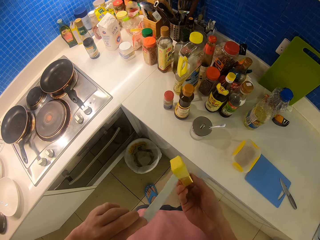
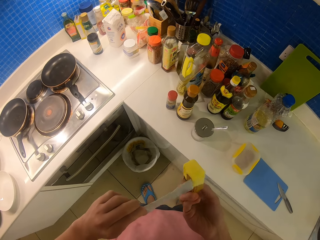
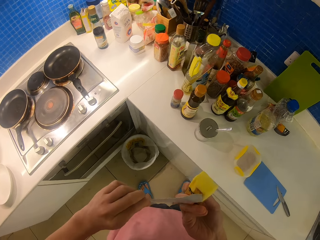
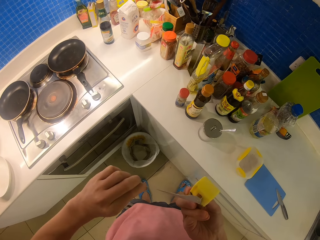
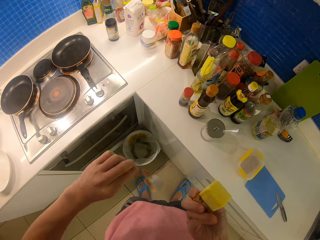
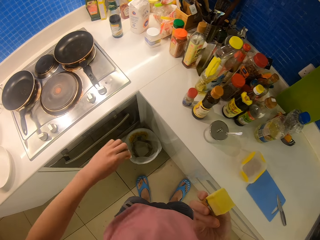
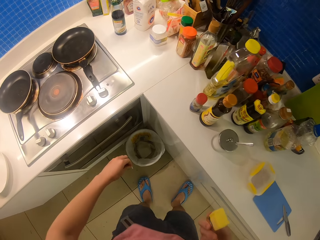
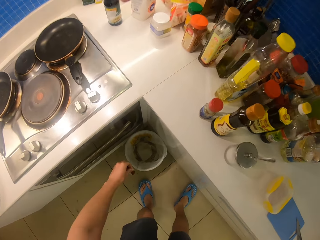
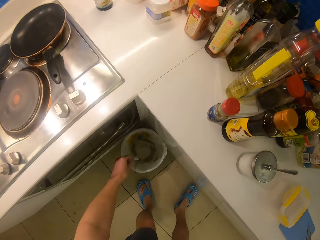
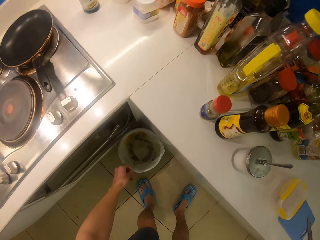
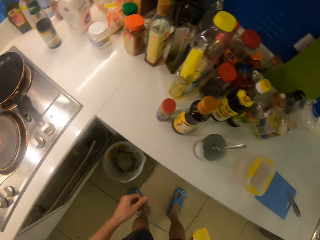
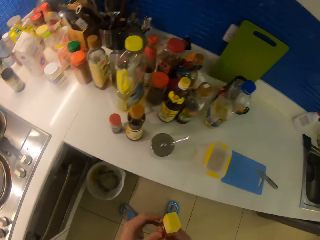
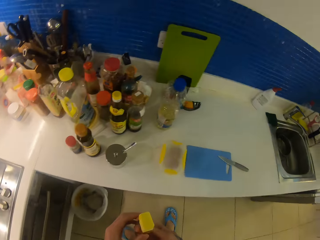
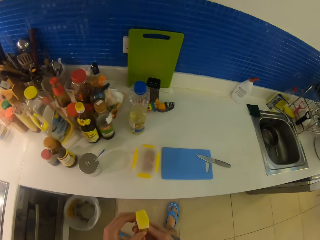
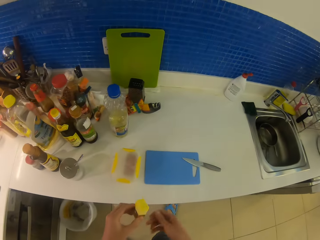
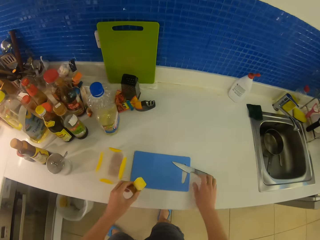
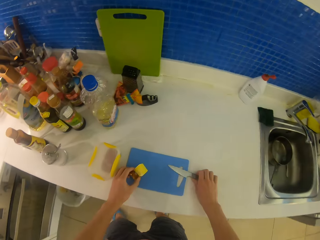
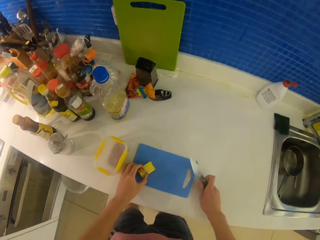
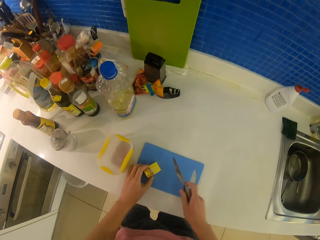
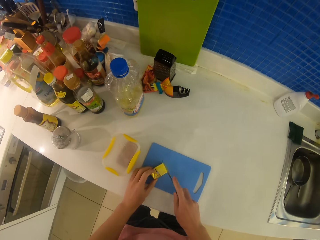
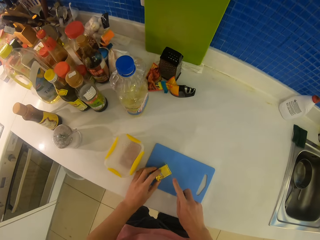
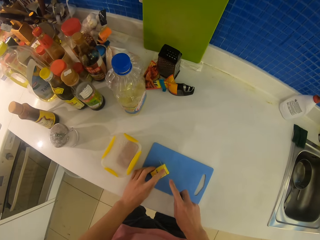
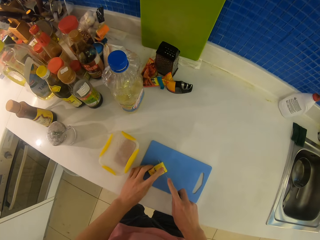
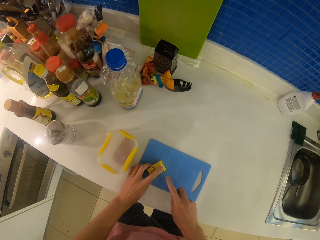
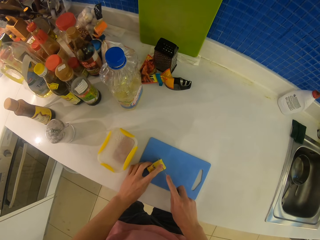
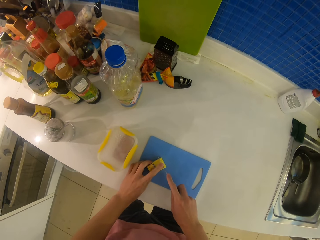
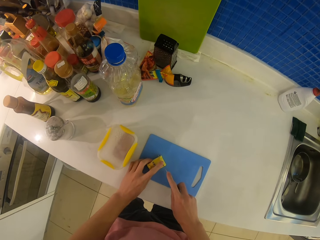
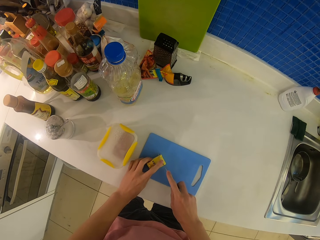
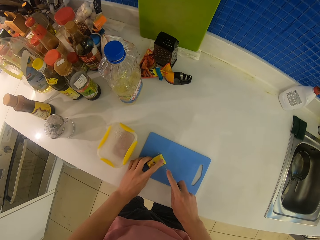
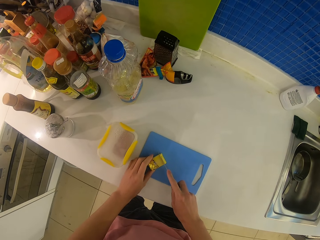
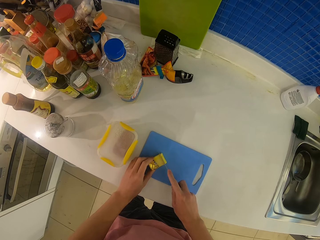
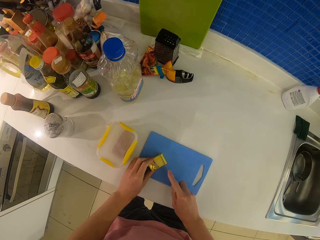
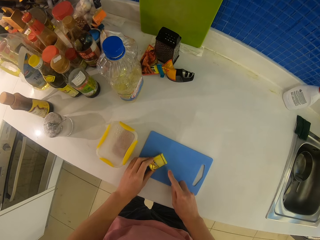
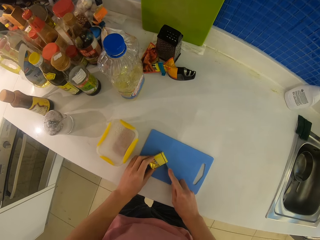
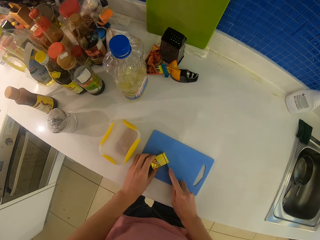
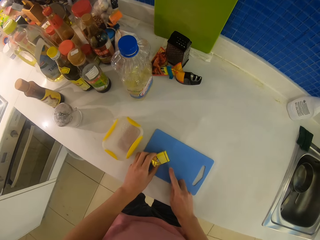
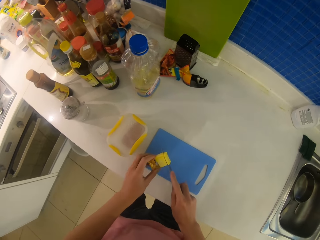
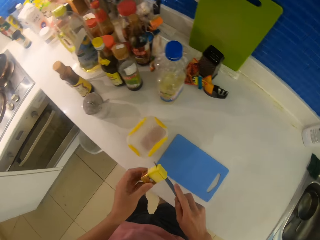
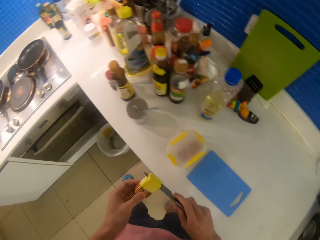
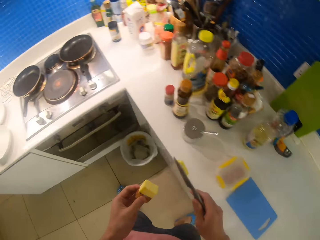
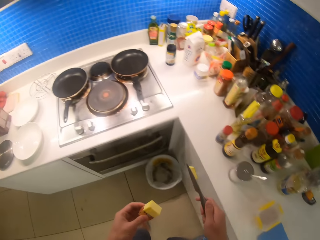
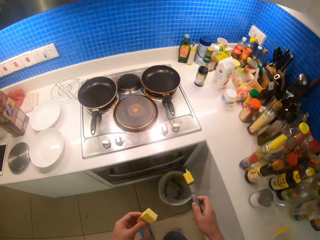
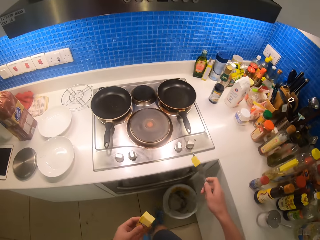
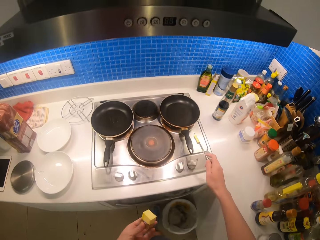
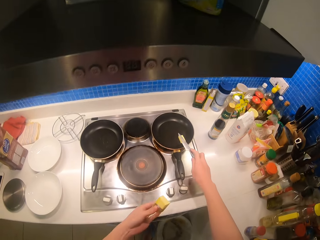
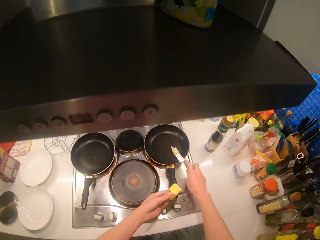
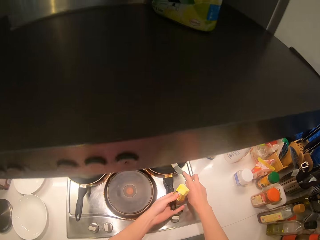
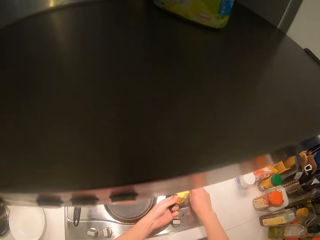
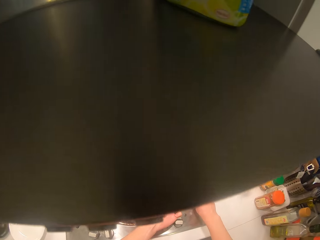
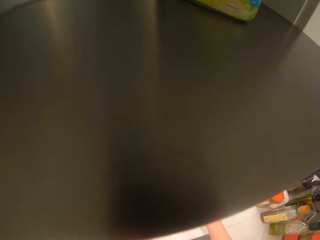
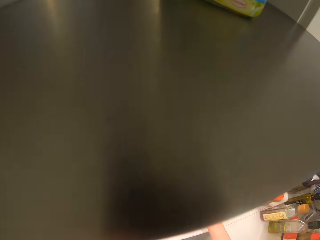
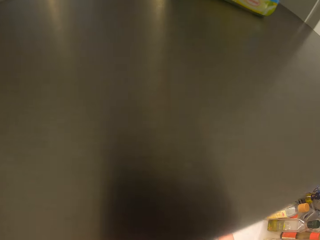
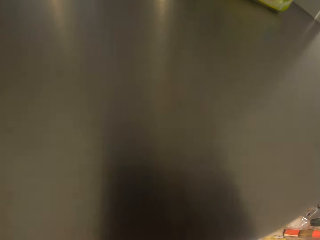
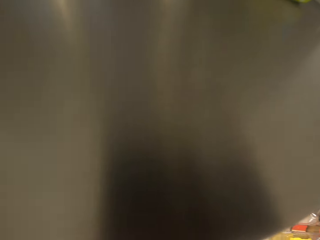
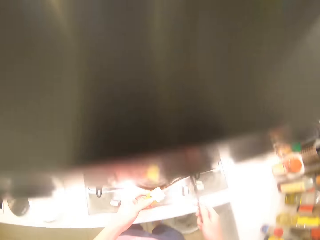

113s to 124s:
The camera wearer throws the butter cover into a waste bin. He holds a knife in his right hand. He puts the butter on the chopping board. He slices the butter with the knife. He puts the cut piece of butter in a pan.

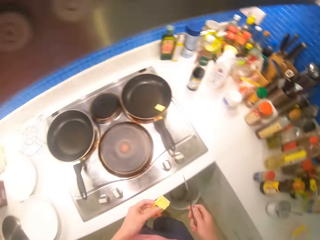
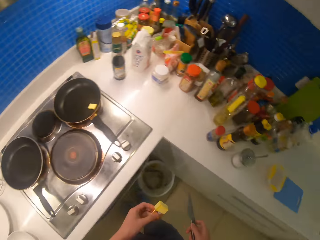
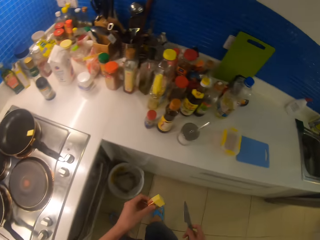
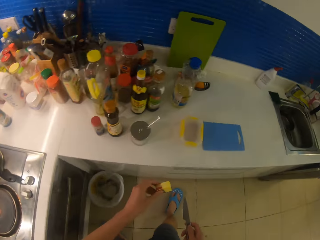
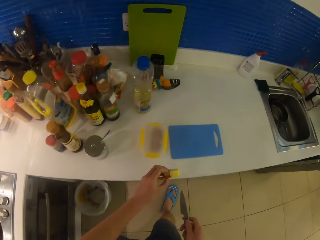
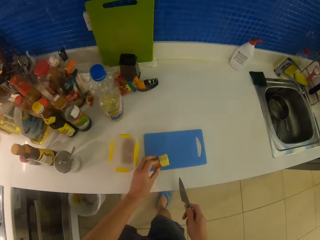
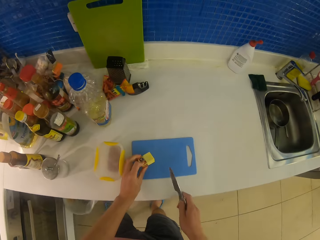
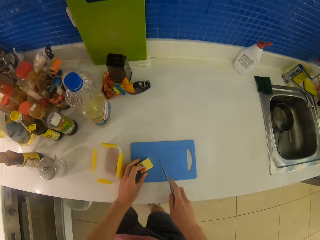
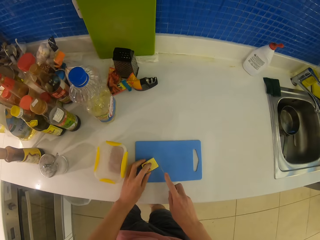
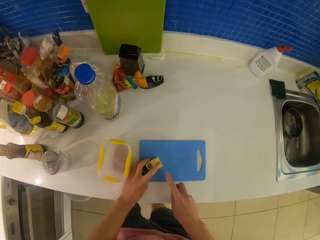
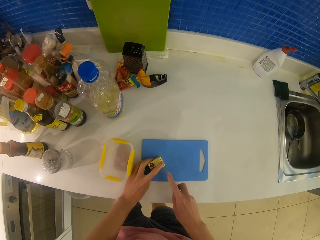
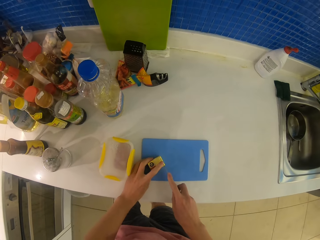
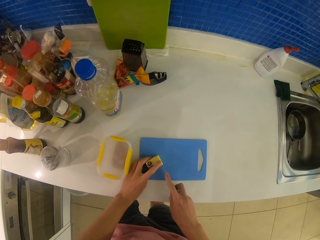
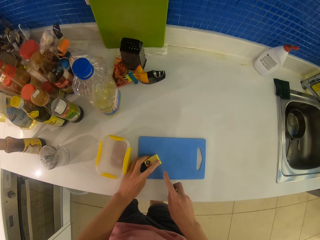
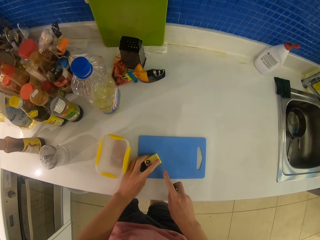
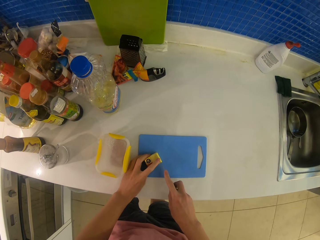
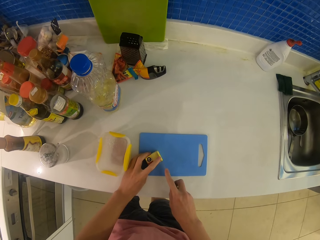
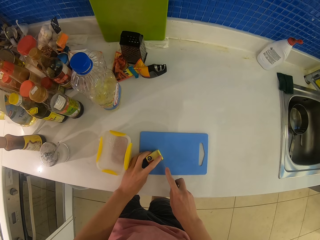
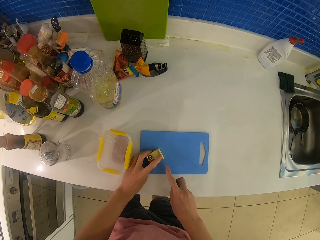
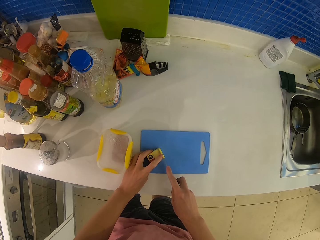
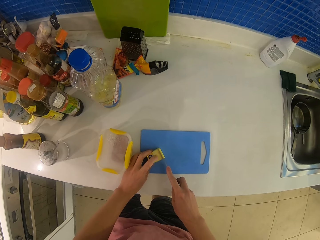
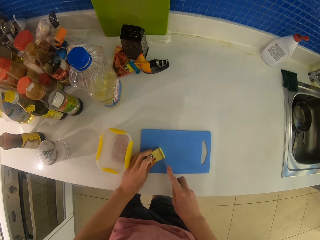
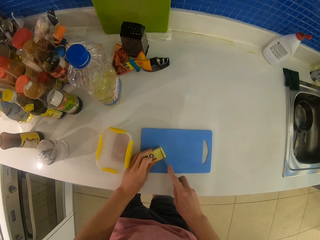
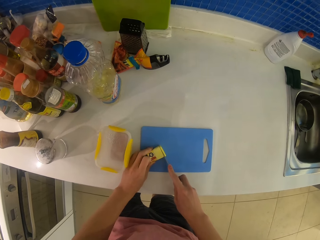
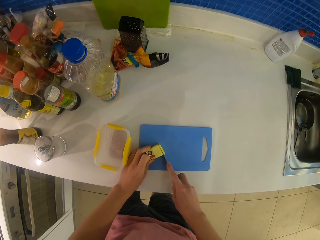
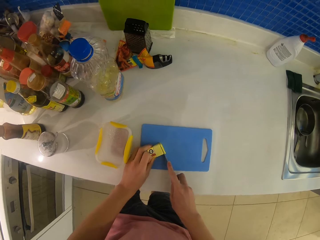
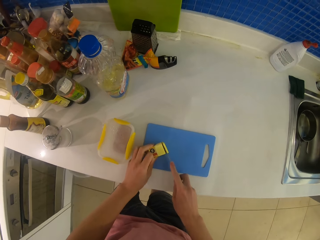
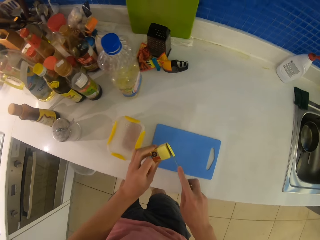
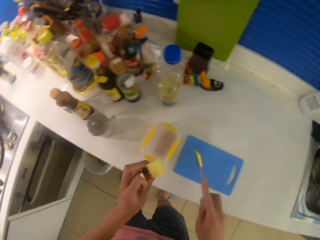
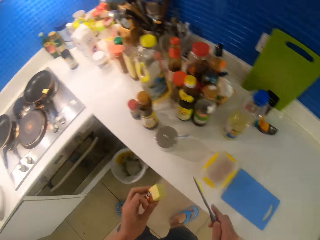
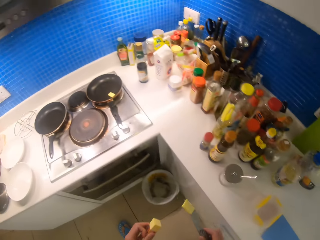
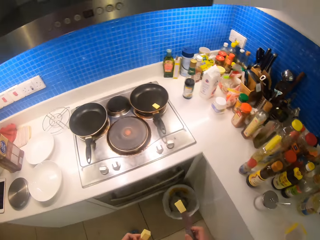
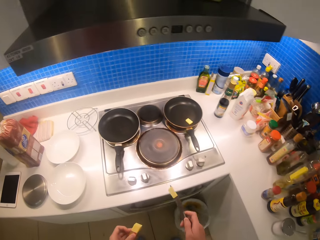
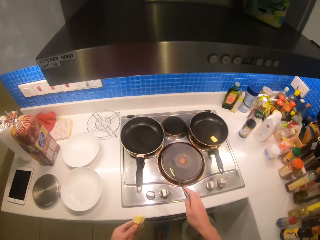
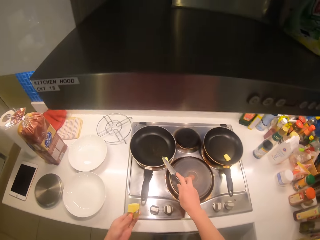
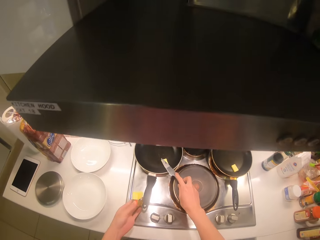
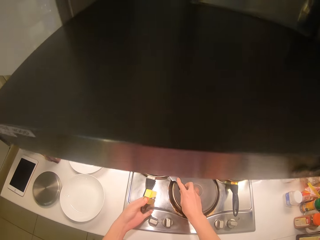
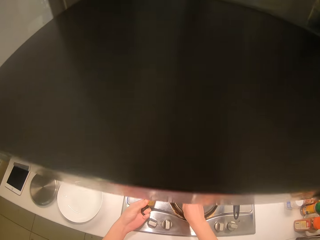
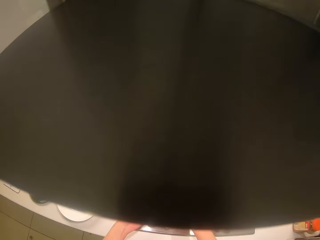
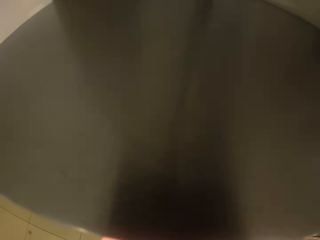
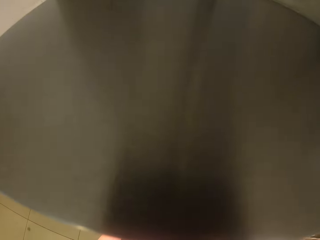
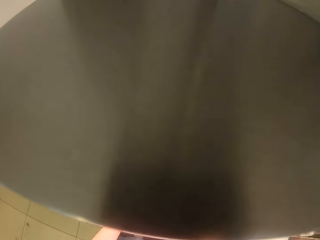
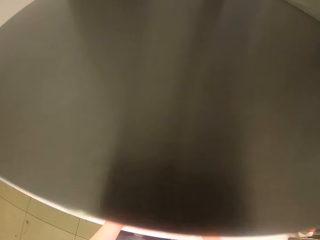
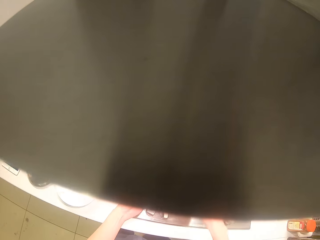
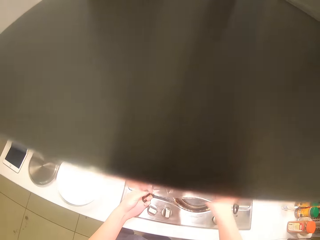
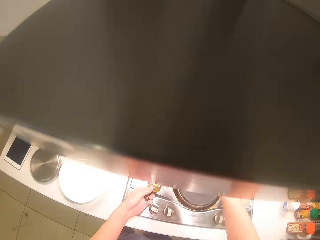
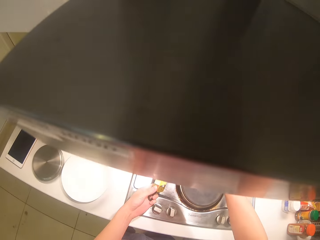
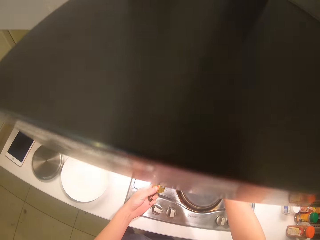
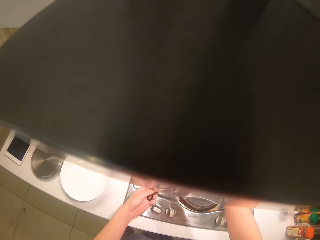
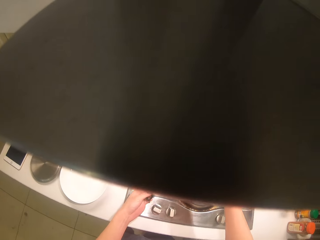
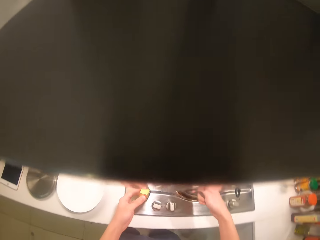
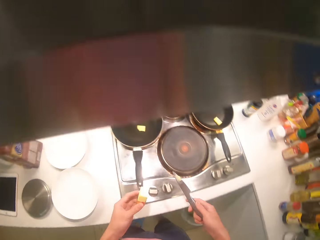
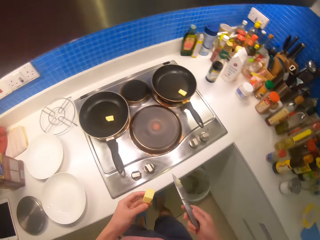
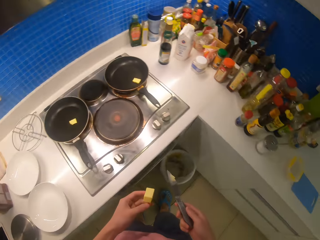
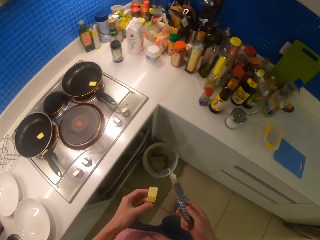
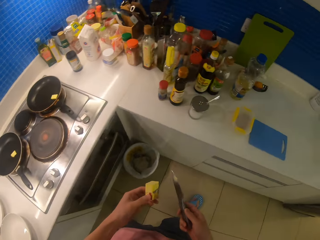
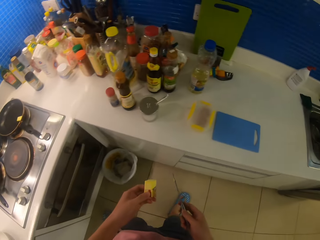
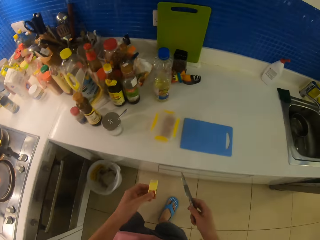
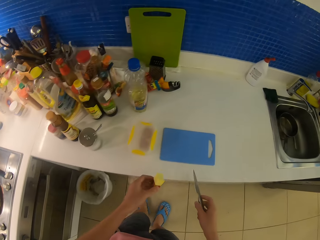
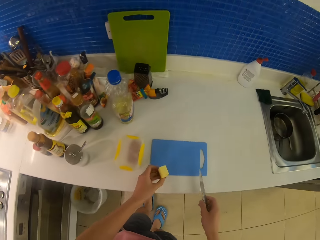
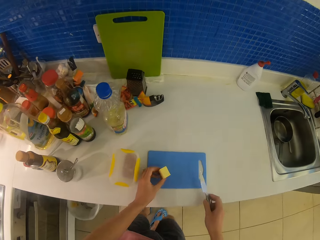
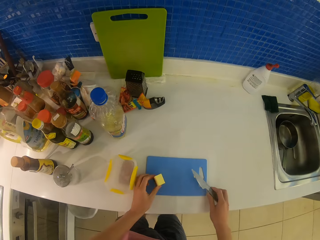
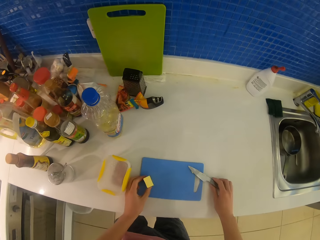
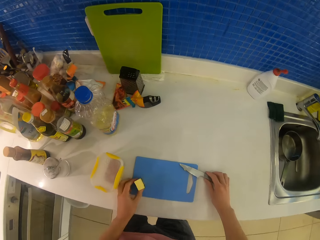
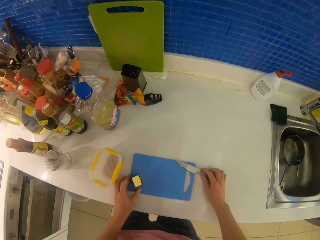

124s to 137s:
The camera wearer walks. They cut the butter with the knife. They put the cut piece of the butter in the pan. They walk back in the kitchen.
